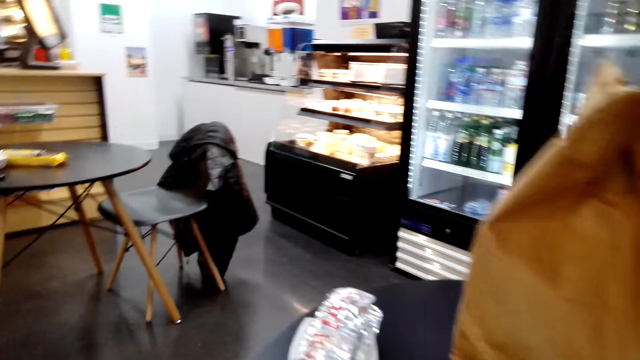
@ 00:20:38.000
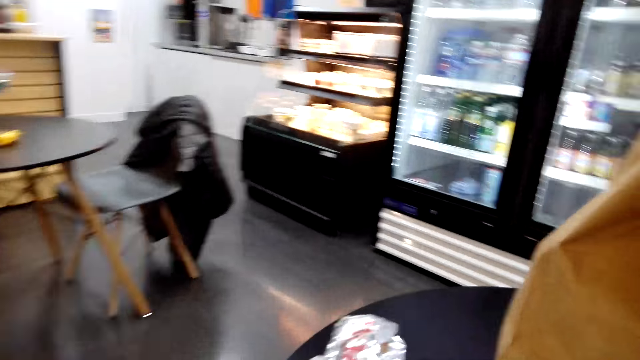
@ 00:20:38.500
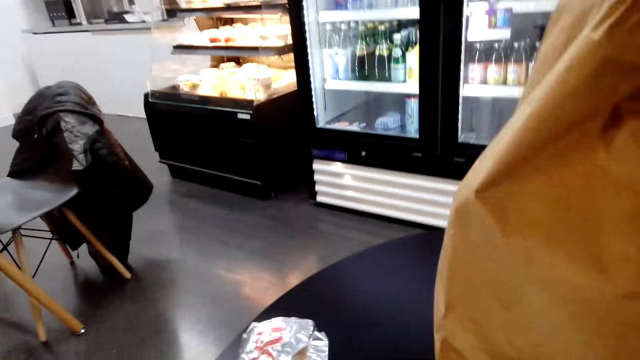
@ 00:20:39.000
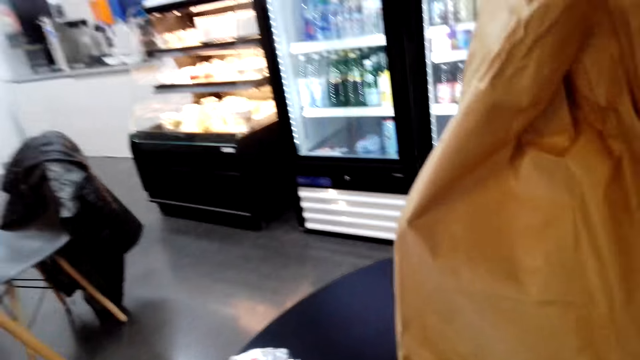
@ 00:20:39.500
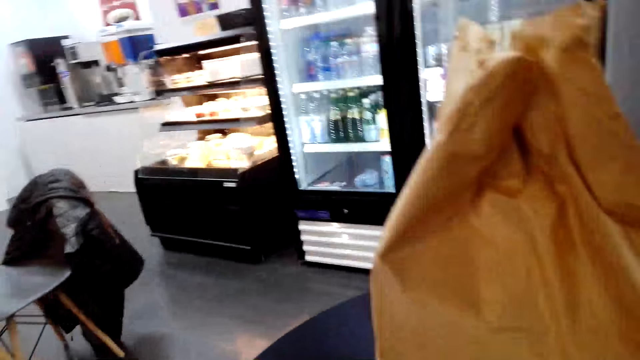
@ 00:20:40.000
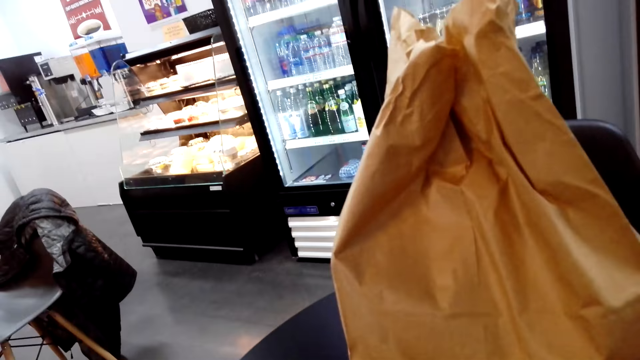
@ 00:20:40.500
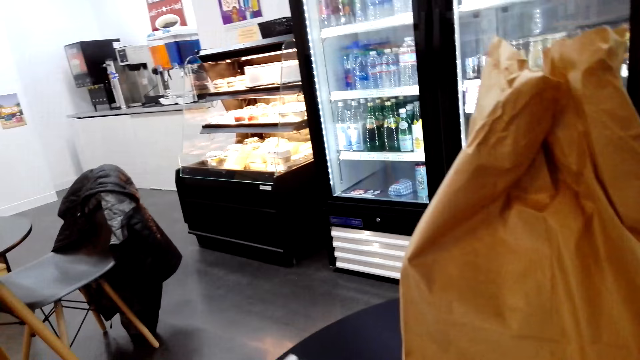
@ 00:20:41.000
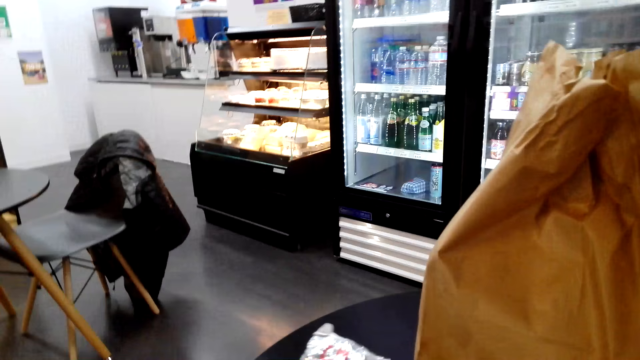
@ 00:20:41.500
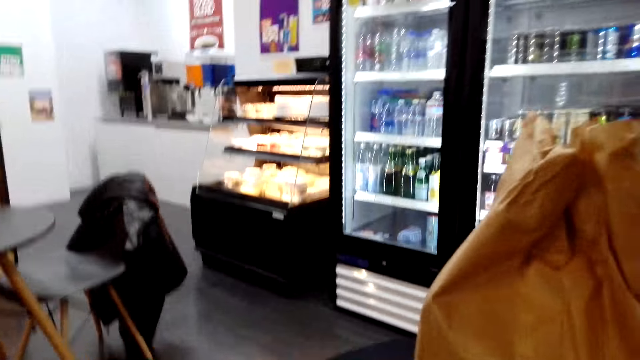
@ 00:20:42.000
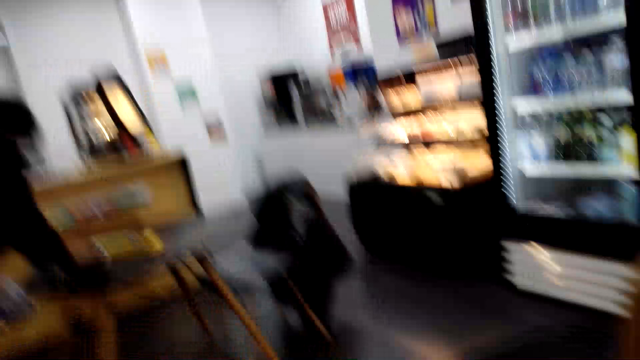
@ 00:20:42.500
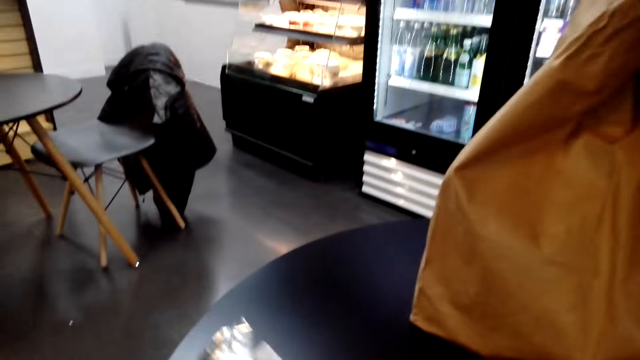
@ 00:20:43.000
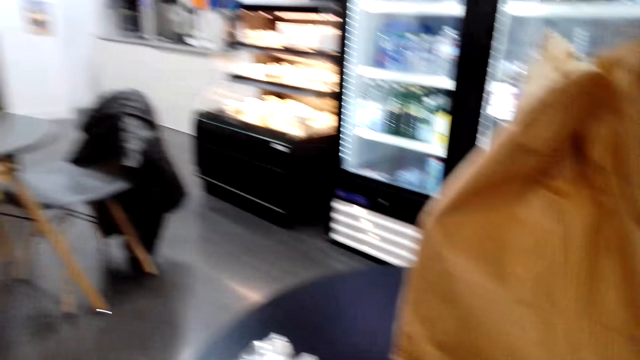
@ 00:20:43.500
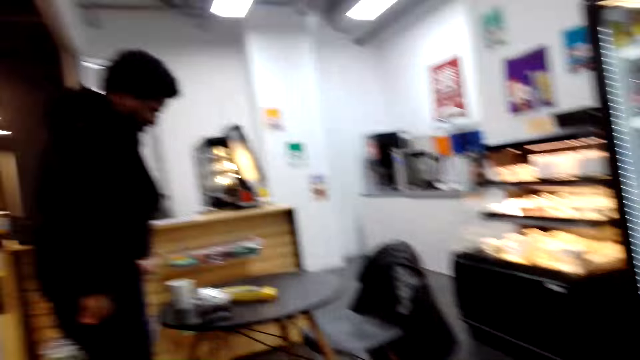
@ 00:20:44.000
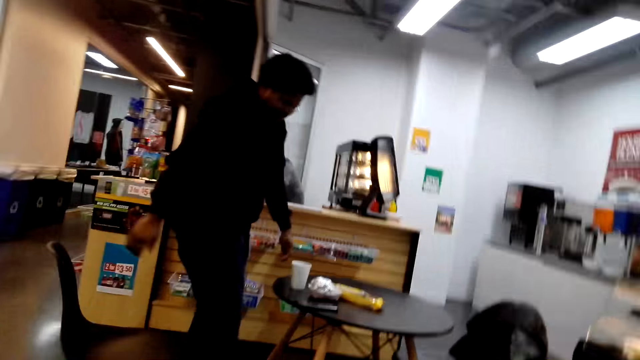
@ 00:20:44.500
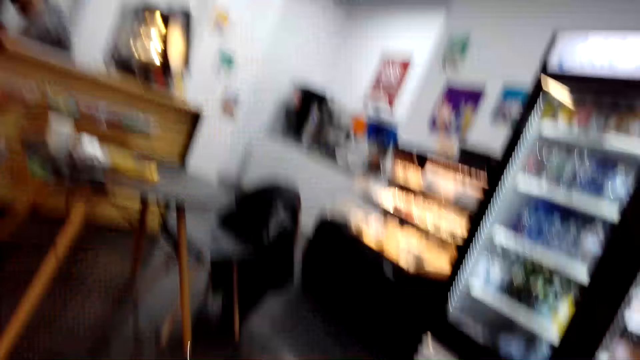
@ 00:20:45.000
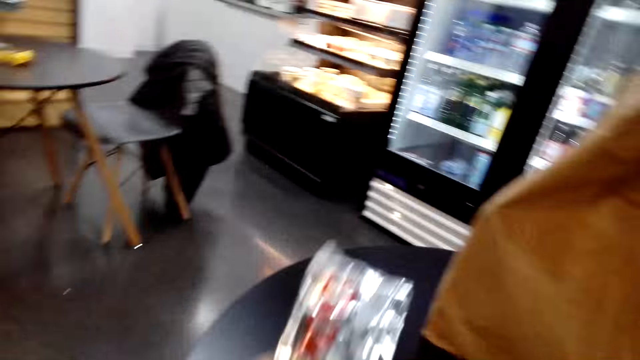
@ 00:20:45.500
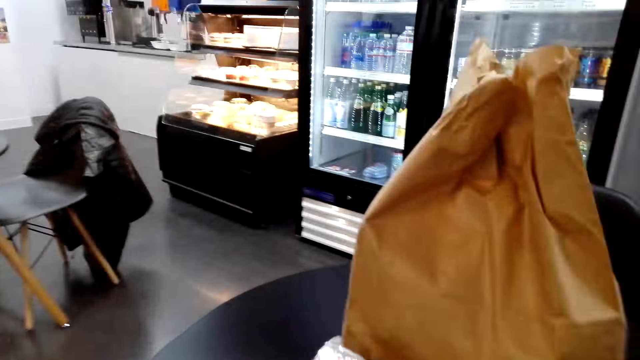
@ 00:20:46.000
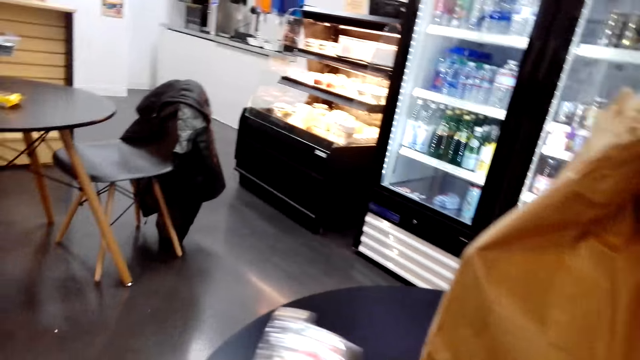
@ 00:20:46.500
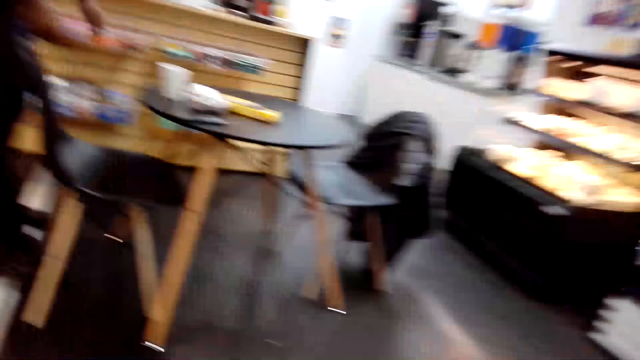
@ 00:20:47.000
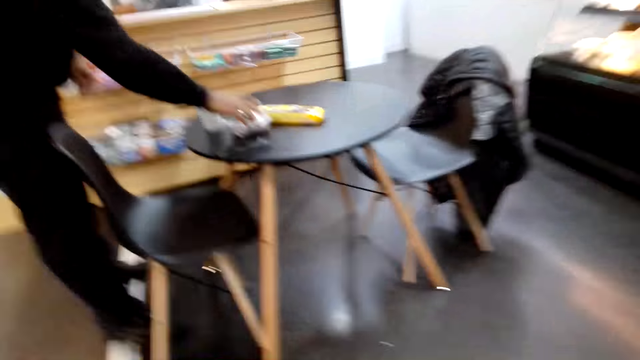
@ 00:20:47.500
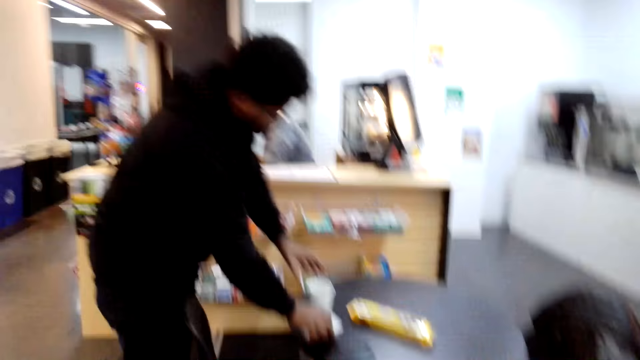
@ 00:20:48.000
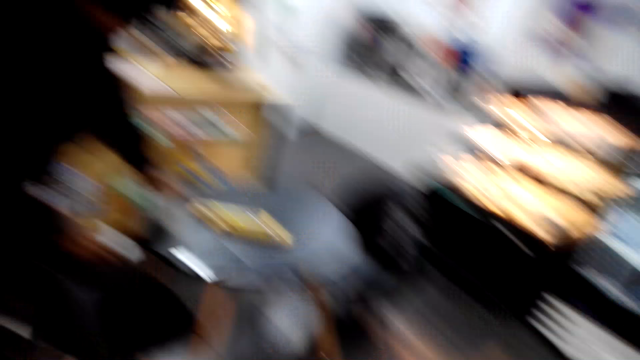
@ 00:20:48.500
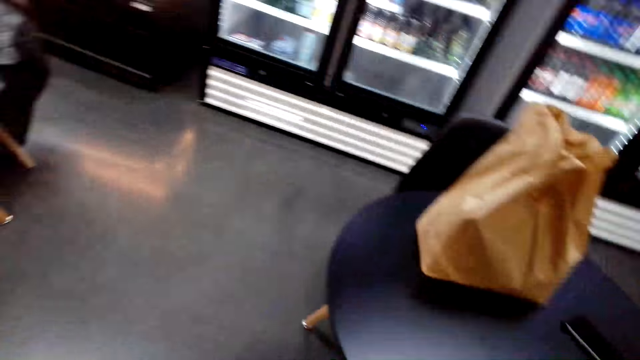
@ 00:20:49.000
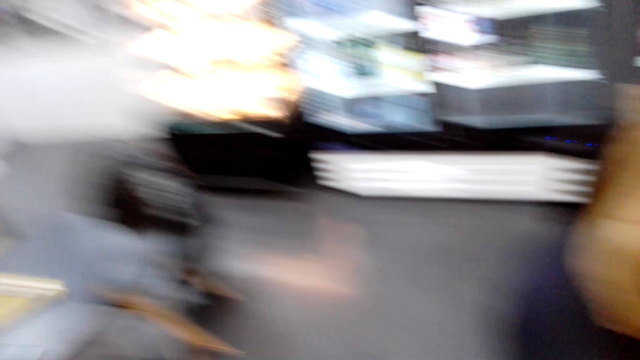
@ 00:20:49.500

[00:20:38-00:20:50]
The camera wearer moves the foil on the table. A man stands up. The camera wearer looks around. They lift the foil. They pack the food. They put the foil on the table. They walk in the room.

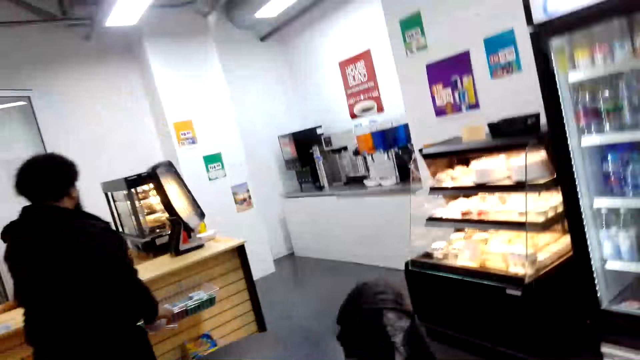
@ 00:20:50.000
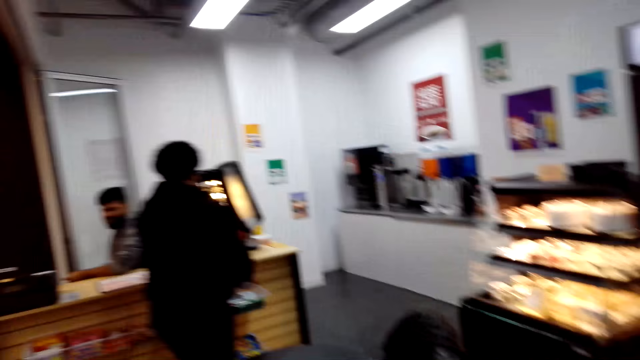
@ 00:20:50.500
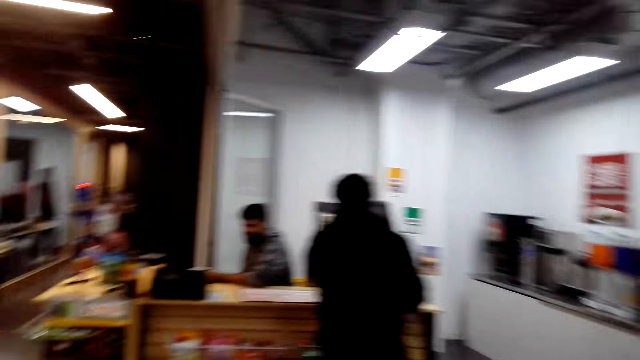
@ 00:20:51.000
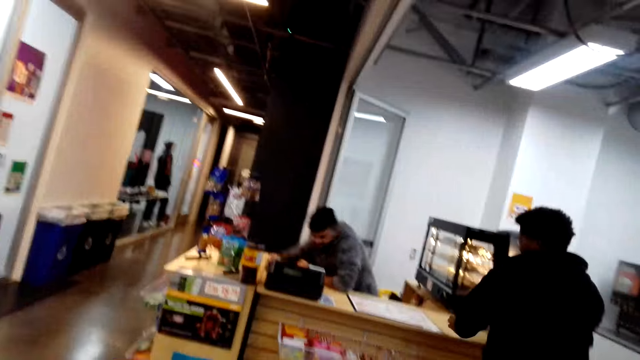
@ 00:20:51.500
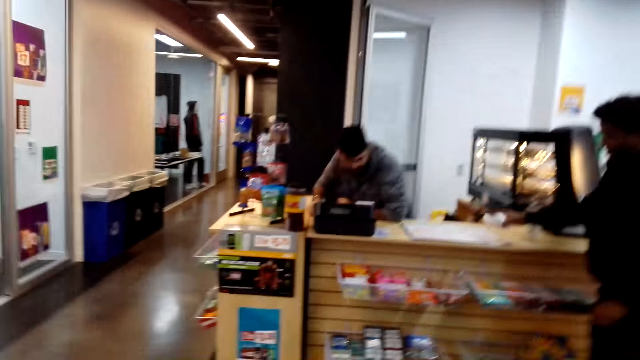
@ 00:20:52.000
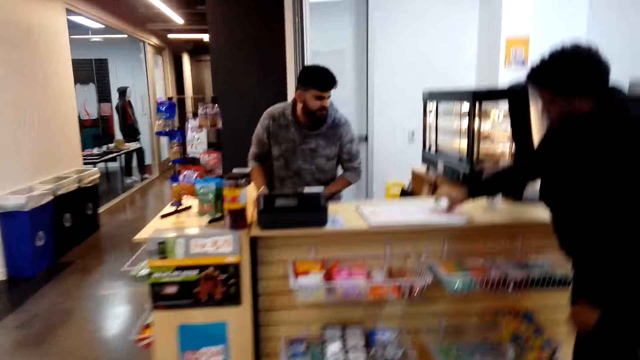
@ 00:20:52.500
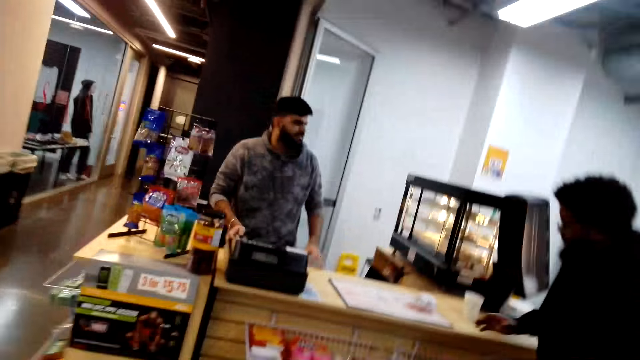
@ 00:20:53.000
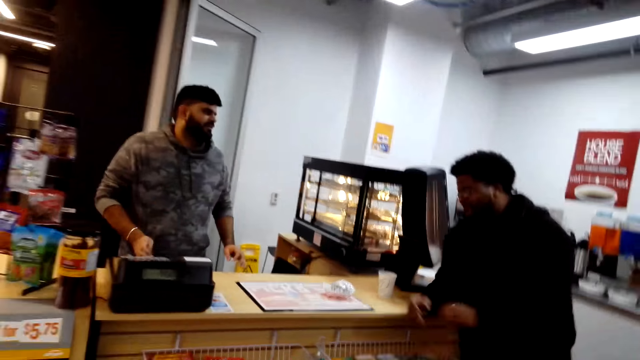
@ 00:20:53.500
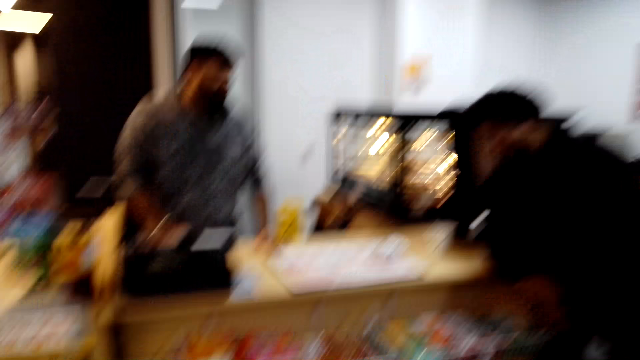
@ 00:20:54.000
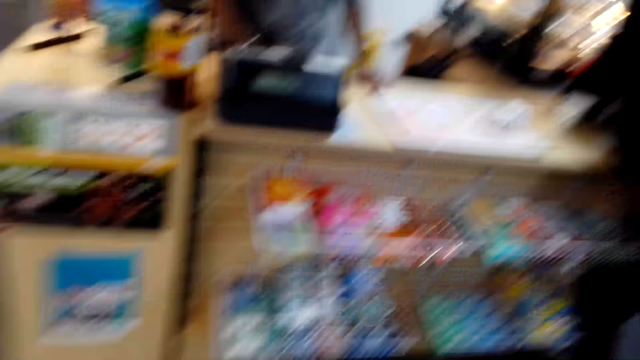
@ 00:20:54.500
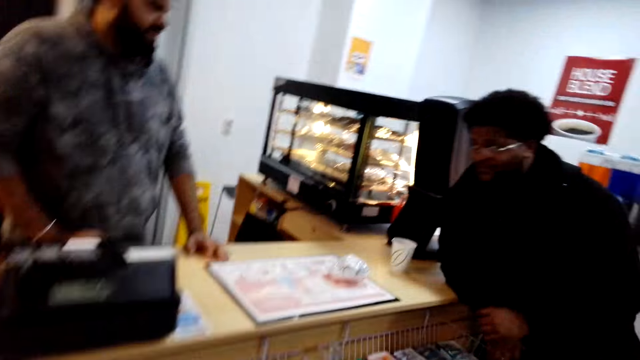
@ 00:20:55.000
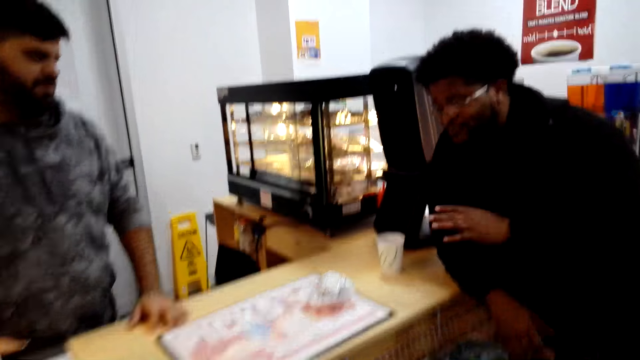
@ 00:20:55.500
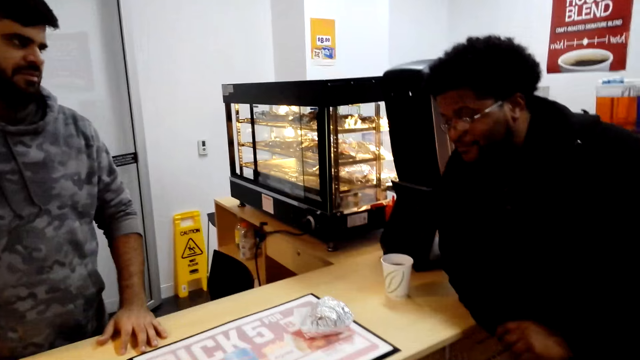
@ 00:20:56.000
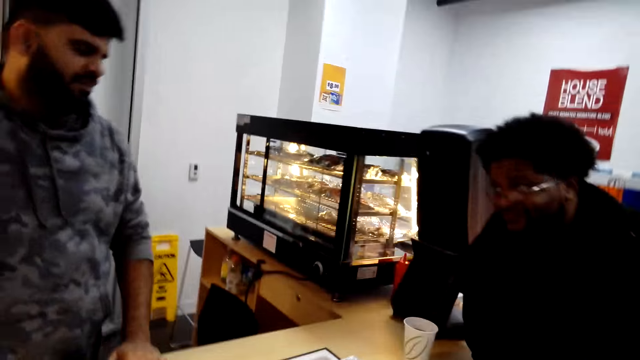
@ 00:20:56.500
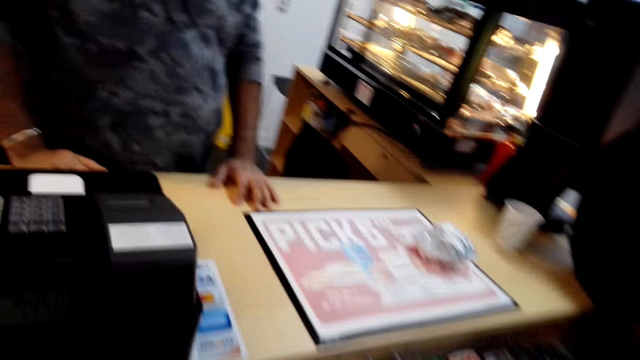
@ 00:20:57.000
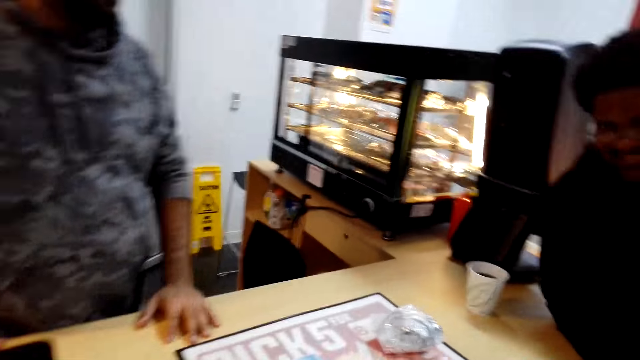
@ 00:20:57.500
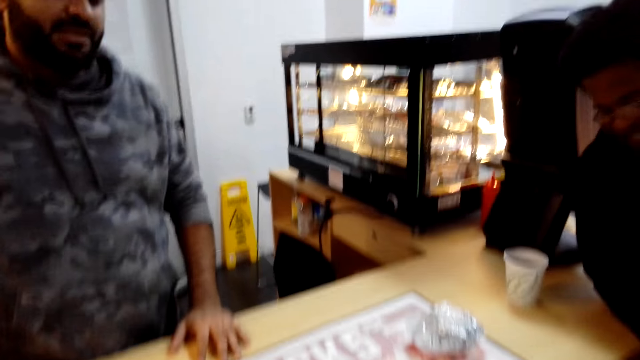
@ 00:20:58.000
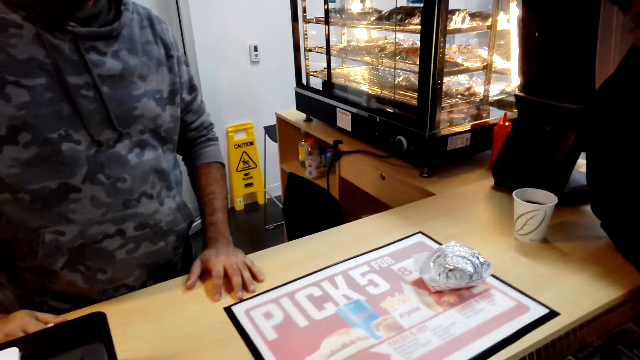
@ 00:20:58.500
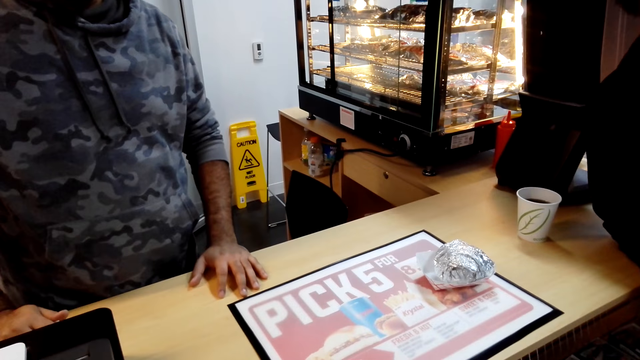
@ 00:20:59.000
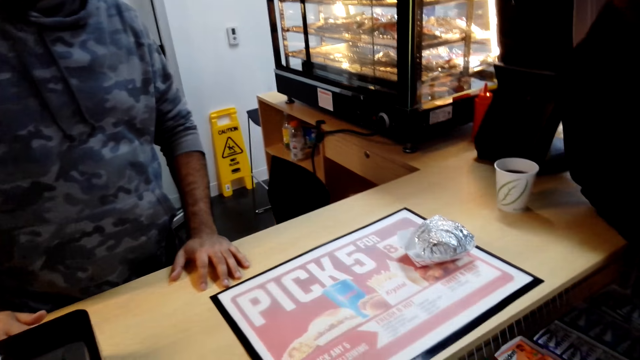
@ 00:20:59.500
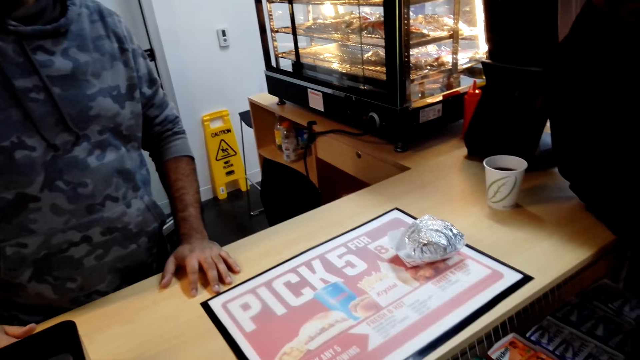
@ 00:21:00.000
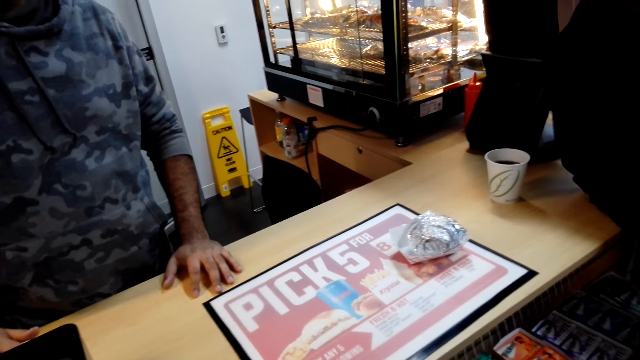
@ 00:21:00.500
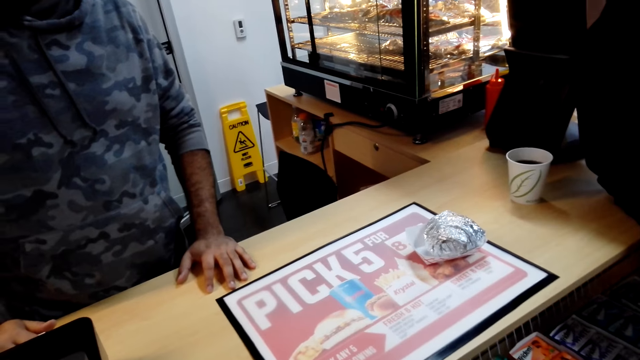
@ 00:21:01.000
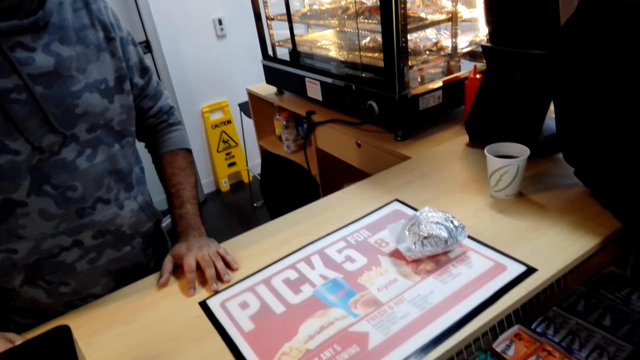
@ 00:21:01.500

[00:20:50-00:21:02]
A man walks to the counter. The camera wearer walks to the counter. The man talks with another man. The camera wearer interacts with a person.
